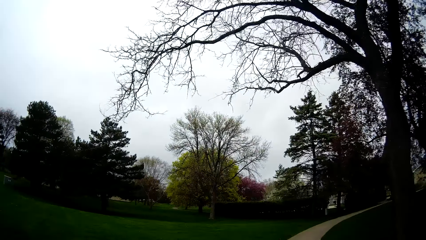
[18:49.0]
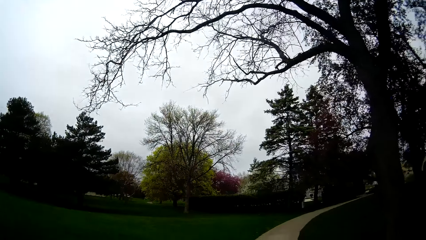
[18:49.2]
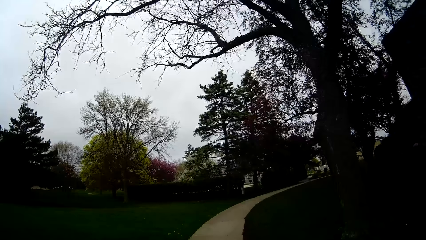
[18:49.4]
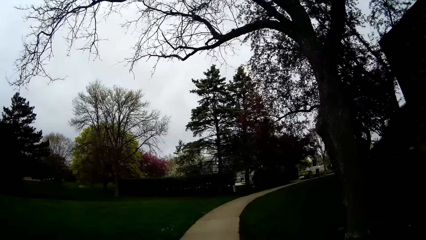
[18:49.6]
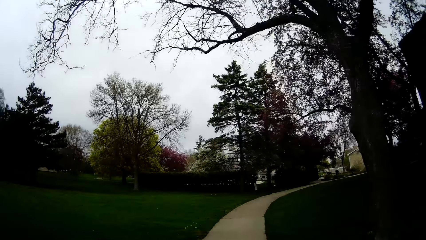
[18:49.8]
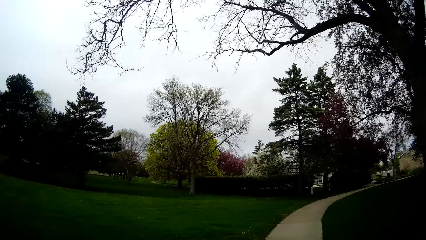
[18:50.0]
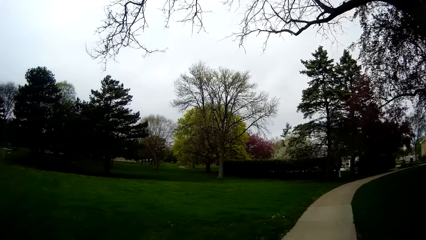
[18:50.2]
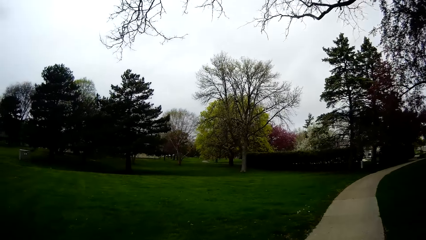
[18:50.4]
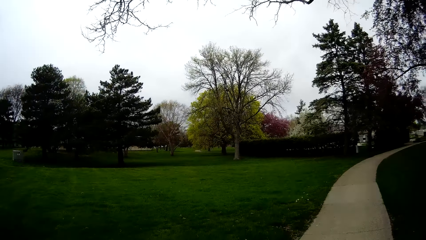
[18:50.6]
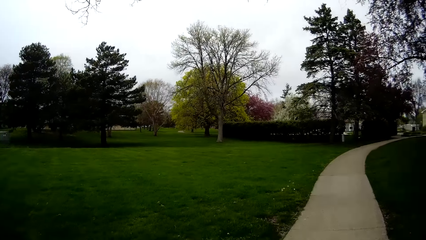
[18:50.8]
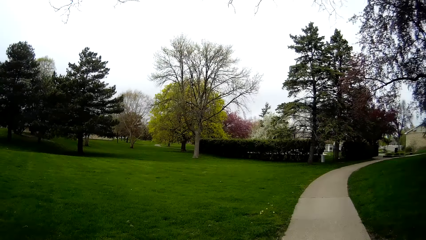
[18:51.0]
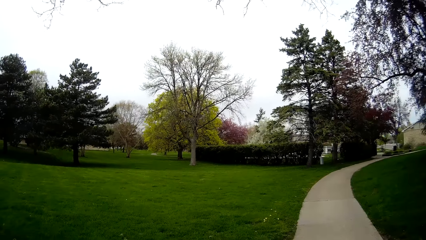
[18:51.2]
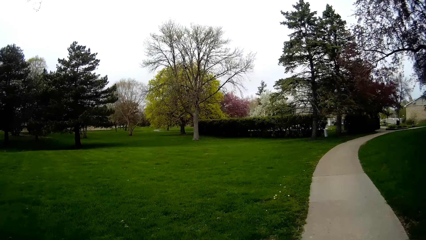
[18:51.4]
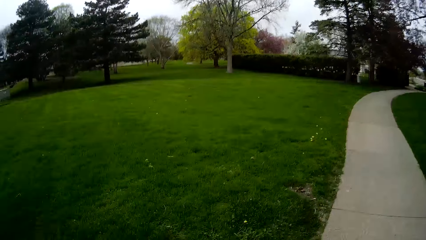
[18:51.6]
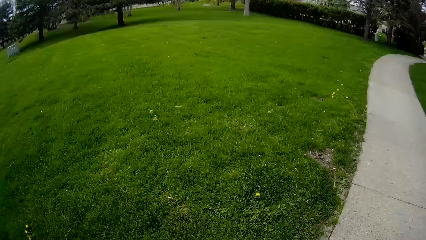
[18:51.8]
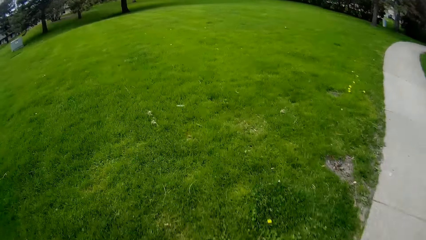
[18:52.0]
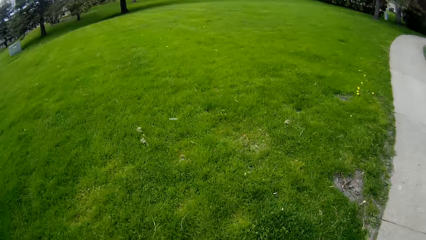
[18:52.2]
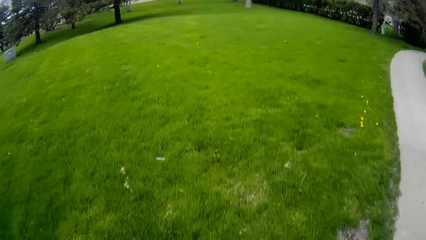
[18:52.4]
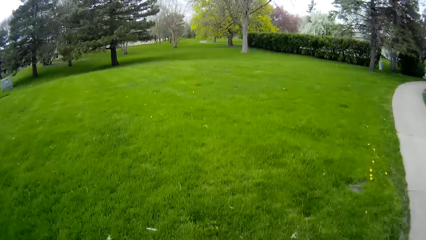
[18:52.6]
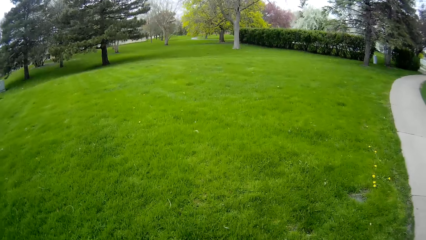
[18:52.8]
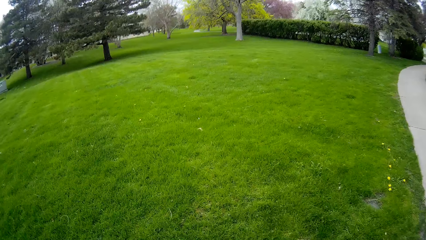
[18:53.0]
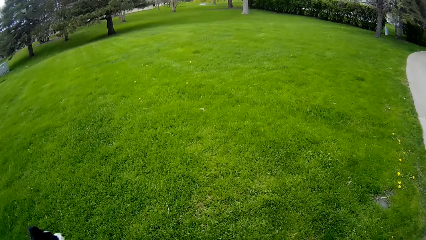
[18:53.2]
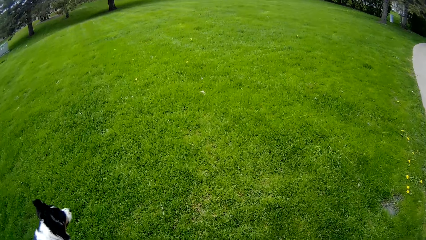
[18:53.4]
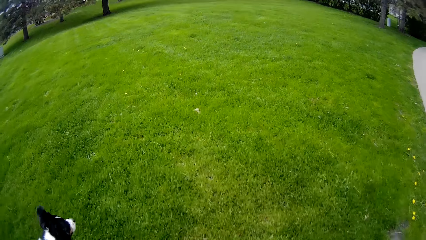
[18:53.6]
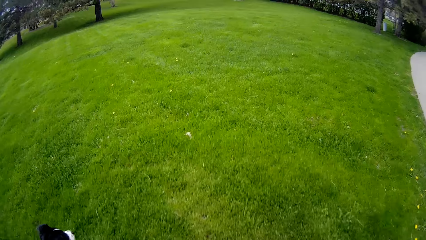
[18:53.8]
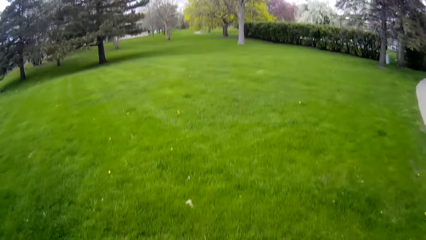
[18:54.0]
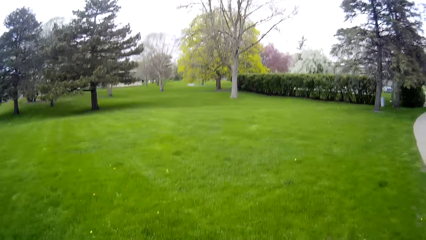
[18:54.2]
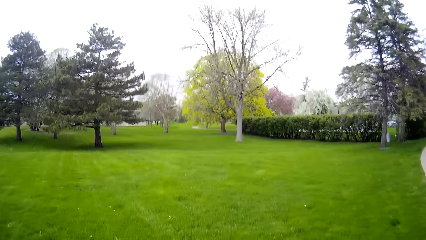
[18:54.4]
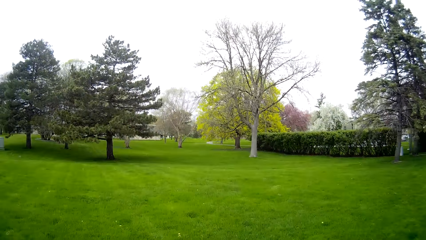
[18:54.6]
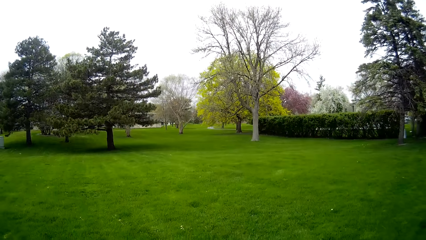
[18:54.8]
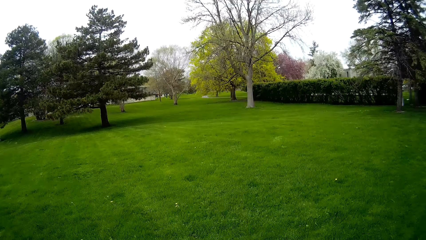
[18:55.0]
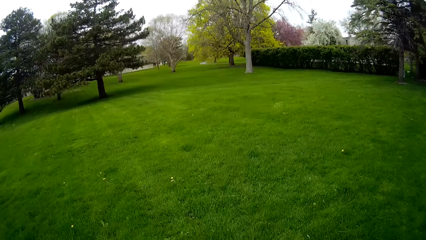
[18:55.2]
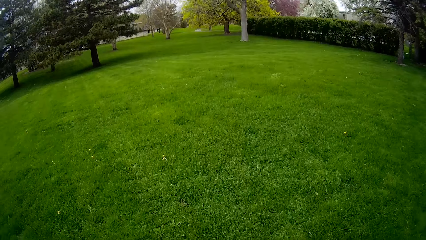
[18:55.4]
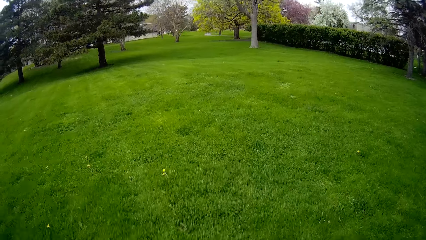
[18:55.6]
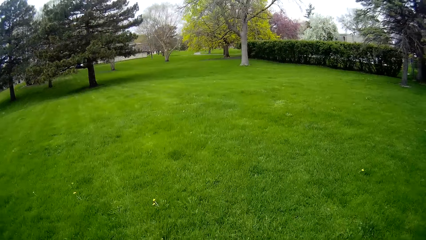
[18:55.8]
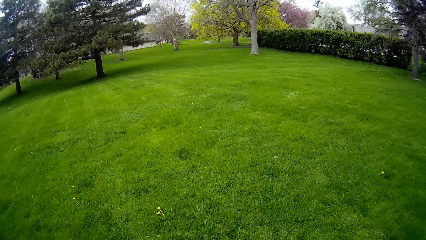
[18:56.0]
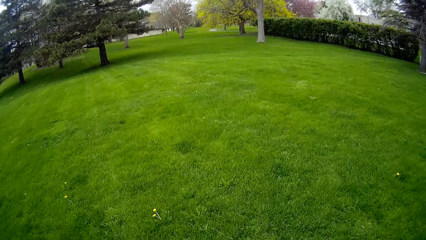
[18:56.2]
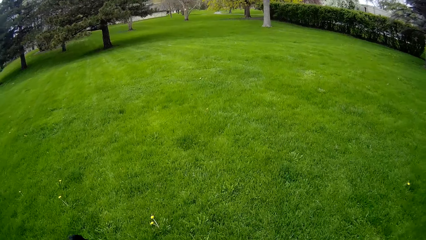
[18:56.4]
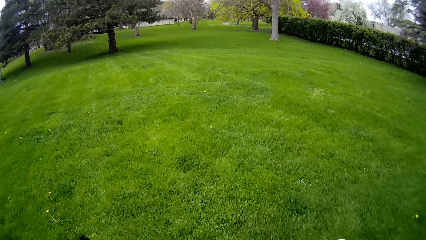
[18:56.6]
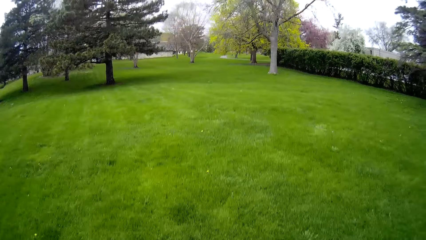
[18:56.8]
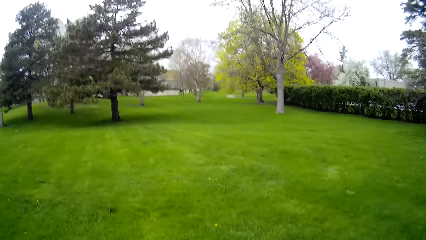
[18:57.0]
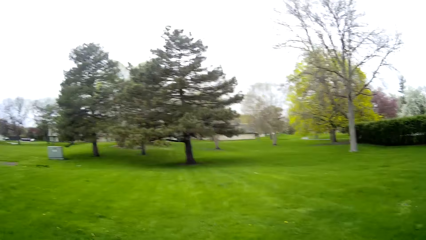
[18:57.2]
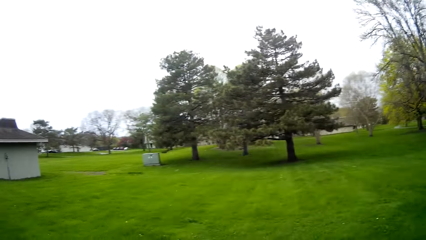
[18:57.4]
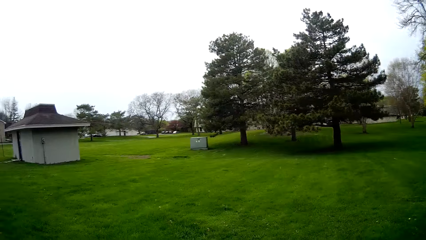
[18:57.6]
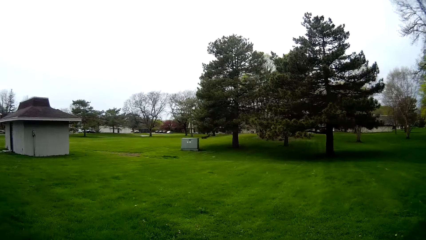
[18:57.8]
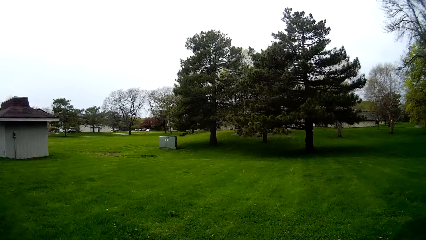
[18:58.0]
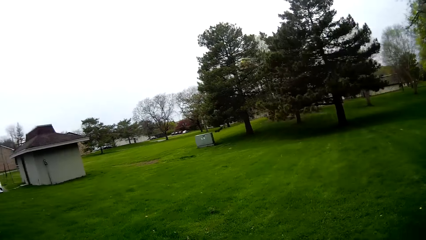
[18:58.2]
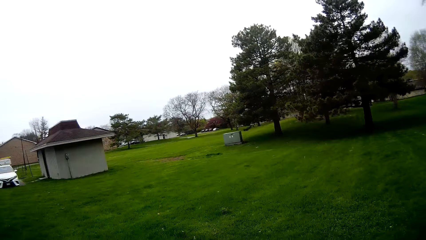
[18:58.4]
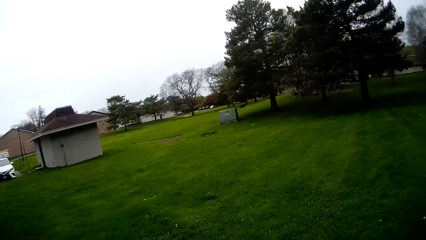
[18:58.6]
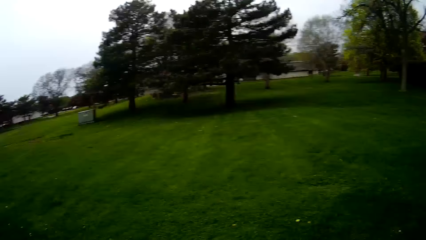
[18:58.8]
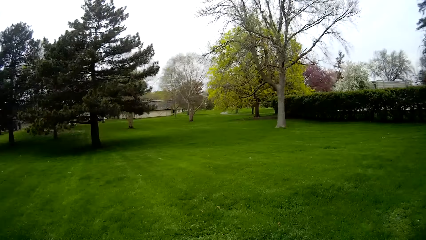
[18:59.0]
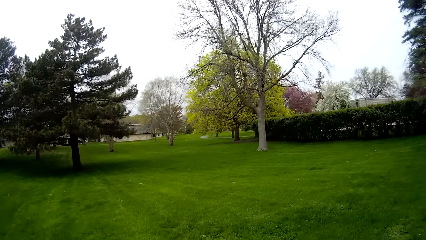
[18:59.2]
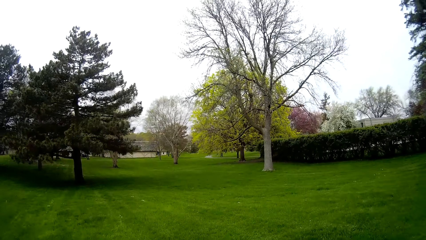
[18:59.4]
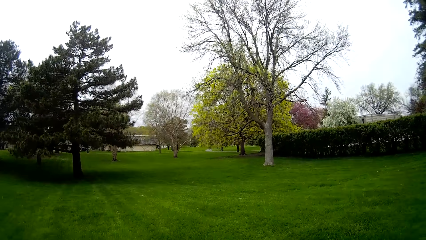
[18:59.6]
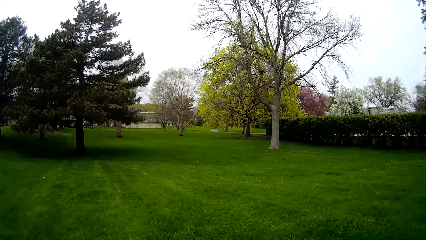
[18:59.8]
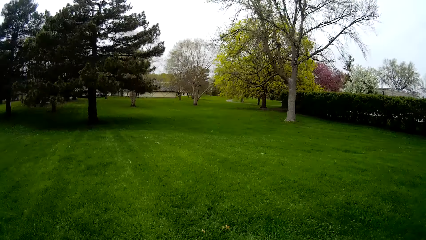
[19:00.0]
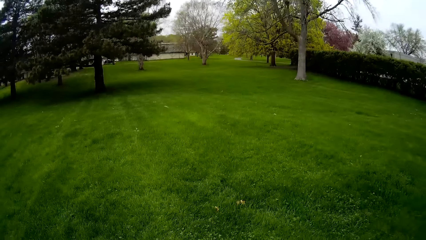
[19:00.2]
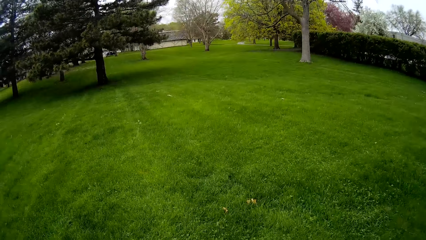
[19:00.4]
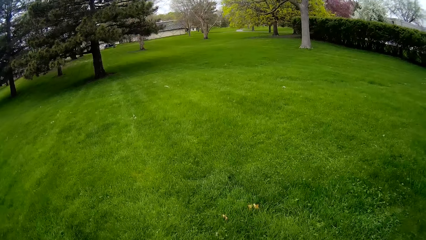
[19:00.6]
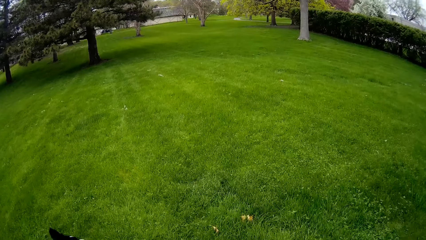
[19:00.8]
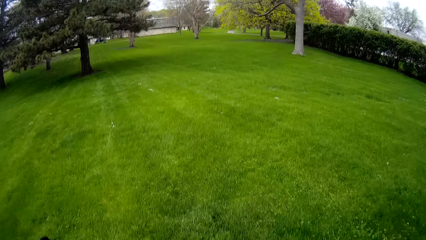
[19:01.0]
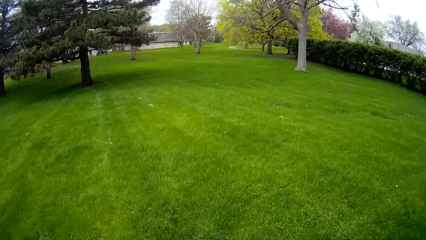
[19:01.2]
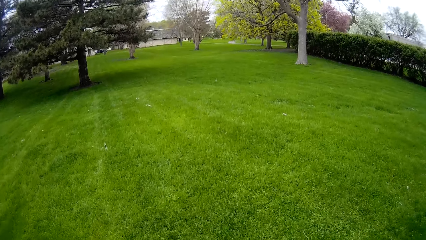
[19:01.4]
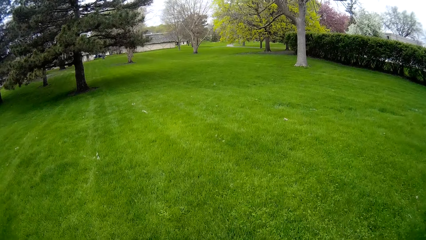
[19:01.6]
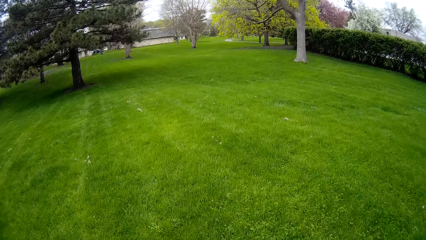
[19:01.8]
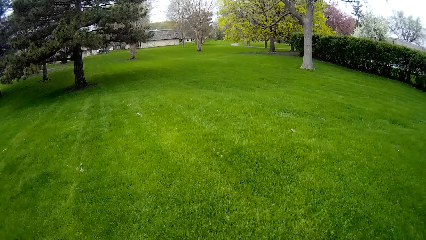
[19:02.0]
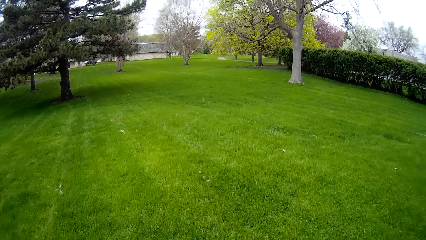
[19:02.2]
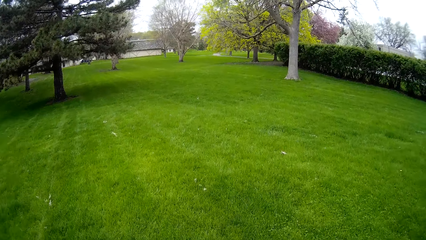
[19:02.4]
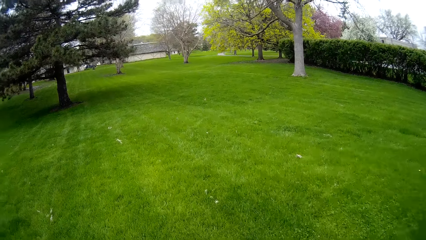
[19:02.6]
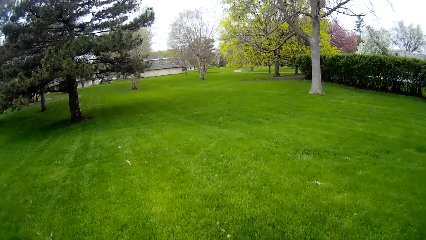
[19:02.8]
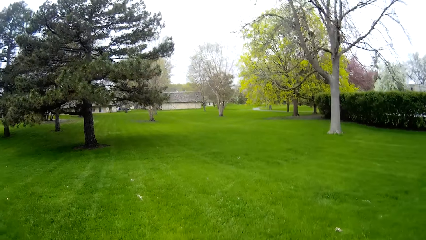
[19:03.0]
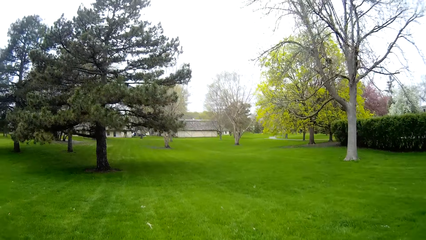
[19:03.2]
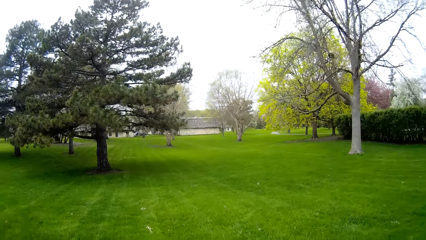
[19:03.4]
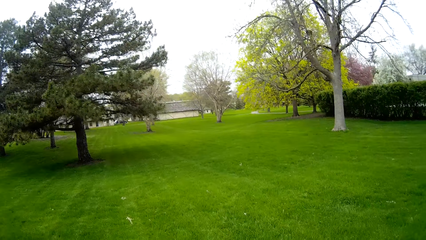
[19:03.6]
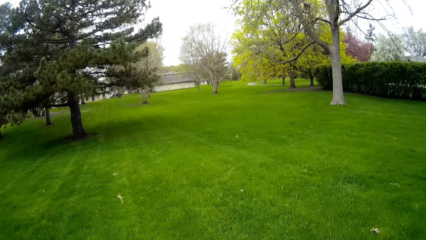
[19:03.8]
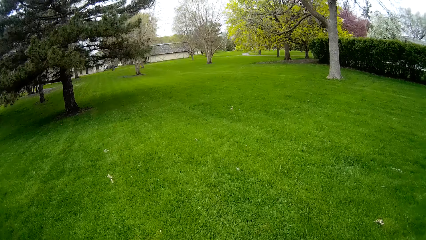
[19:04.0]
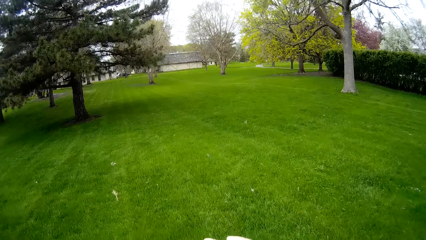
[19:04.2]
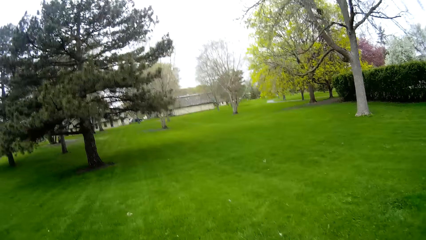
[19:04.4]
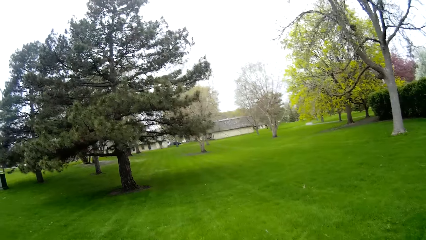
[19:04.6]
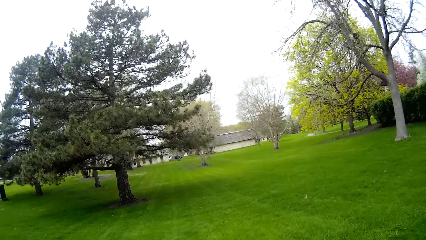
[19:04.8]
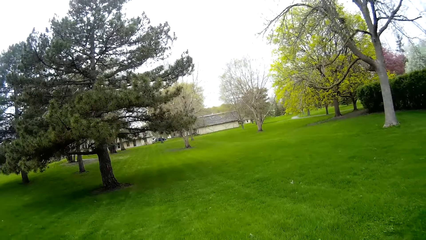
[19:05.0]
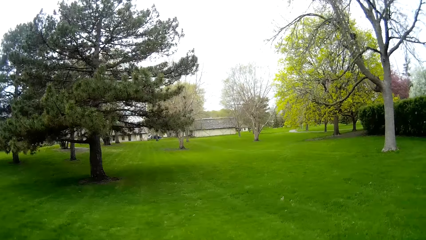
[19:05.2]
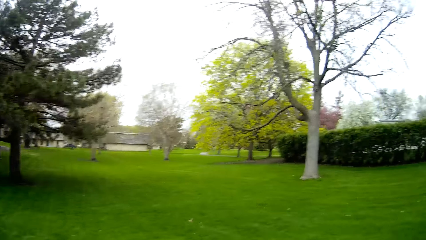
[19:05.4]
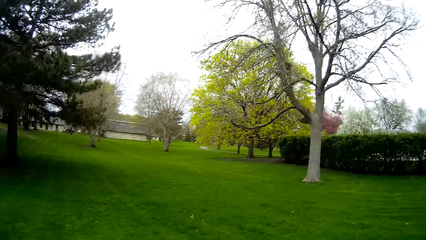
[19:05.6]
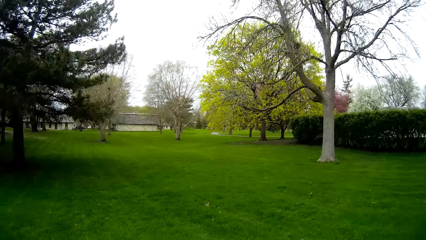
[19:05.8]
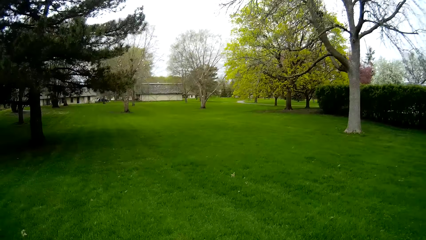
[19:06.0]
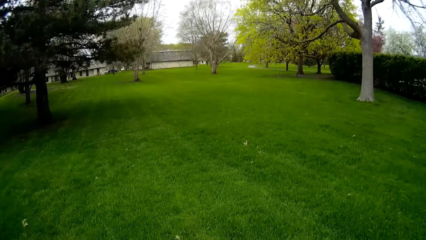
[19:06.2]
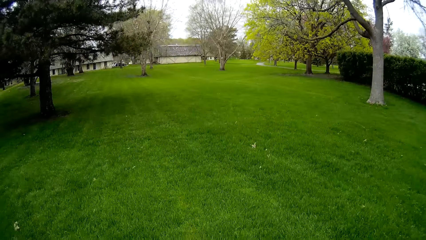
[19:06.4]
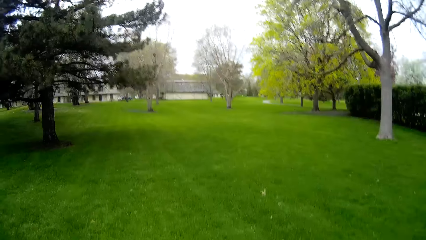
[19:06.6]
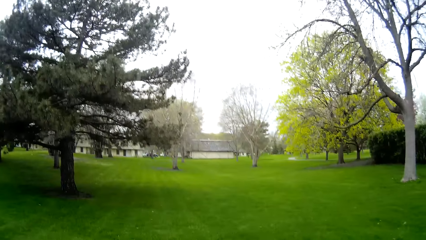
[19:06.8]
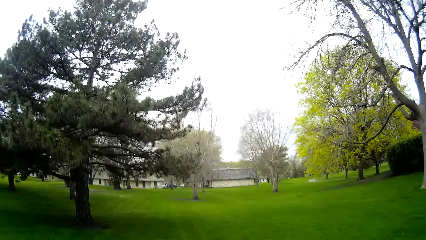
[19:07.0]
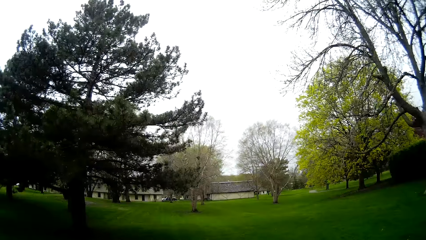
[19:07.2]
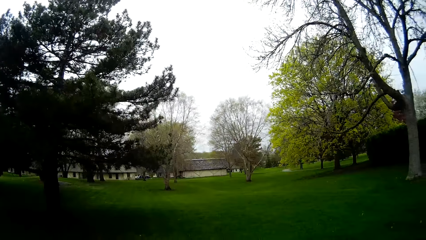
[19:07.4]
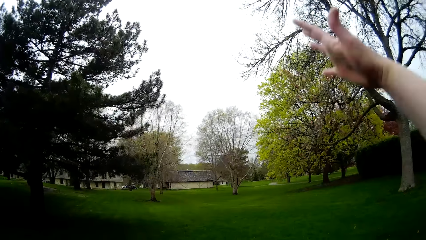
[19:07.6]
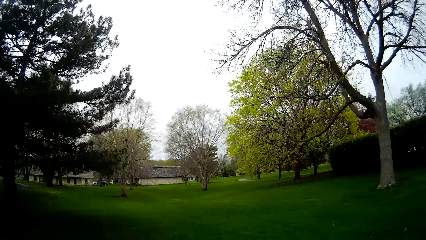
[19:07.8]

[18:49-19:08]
The camera wearer walks across the pavement. They walk on the grass.
